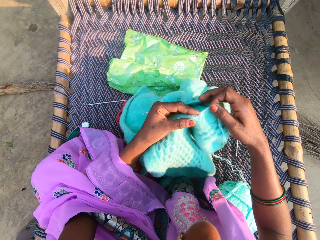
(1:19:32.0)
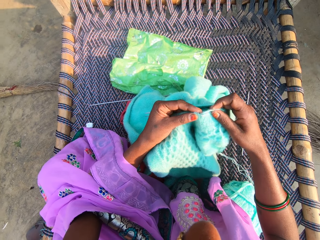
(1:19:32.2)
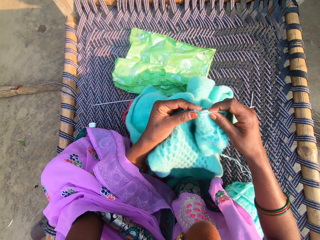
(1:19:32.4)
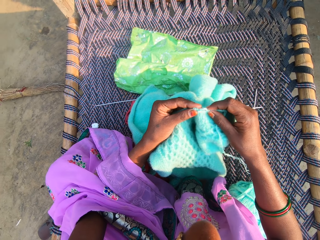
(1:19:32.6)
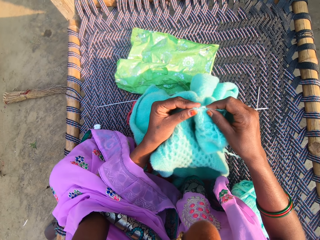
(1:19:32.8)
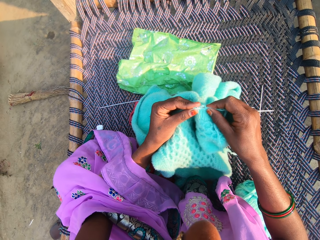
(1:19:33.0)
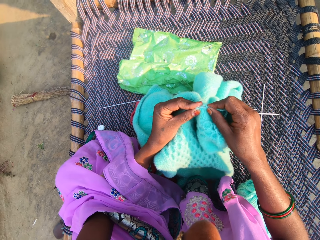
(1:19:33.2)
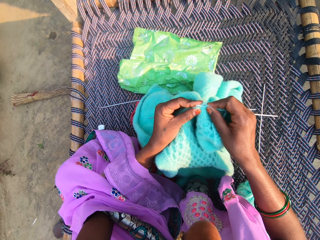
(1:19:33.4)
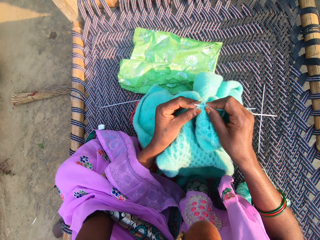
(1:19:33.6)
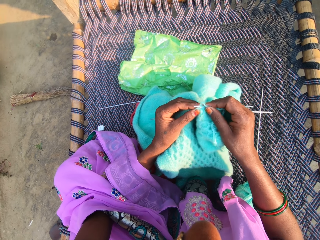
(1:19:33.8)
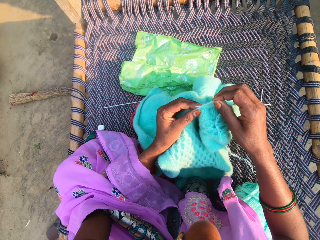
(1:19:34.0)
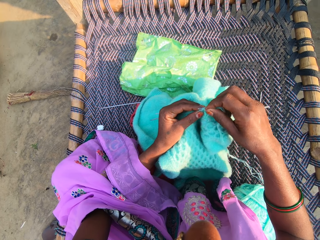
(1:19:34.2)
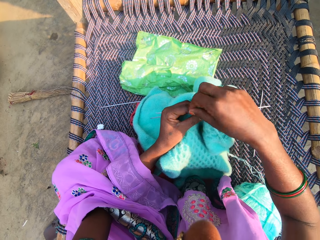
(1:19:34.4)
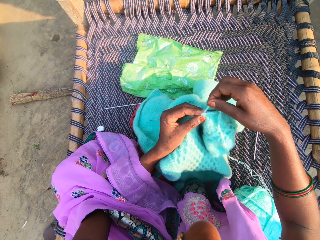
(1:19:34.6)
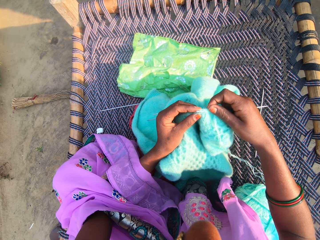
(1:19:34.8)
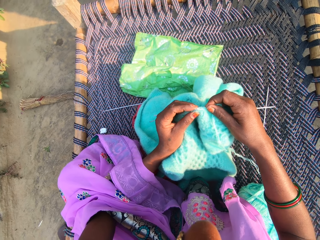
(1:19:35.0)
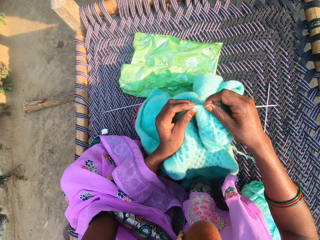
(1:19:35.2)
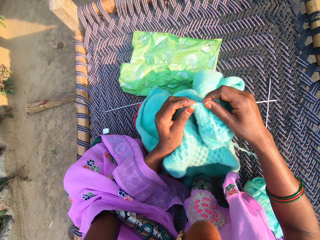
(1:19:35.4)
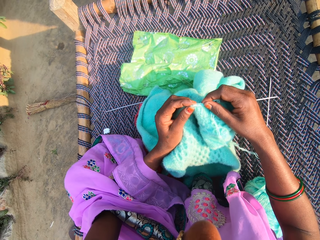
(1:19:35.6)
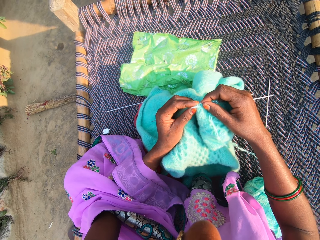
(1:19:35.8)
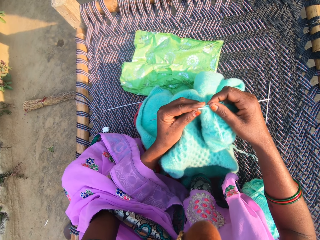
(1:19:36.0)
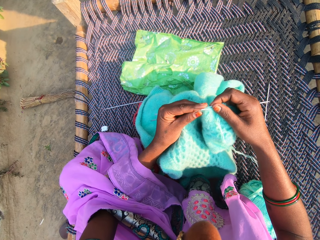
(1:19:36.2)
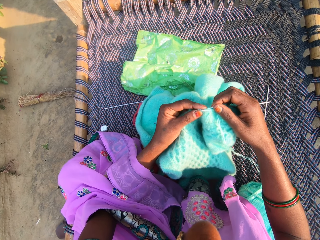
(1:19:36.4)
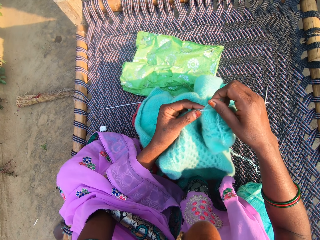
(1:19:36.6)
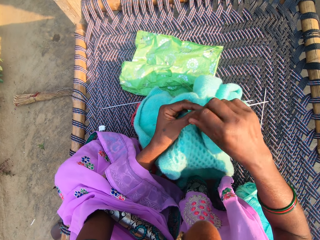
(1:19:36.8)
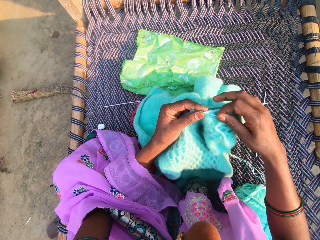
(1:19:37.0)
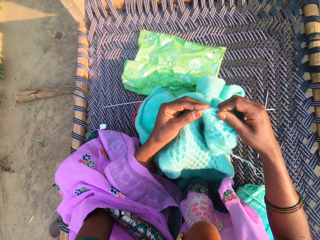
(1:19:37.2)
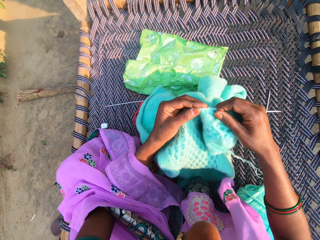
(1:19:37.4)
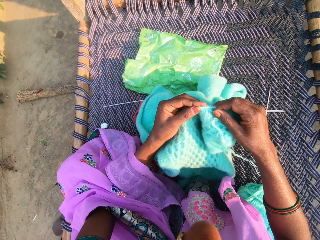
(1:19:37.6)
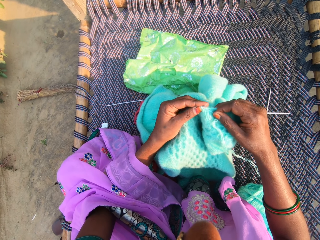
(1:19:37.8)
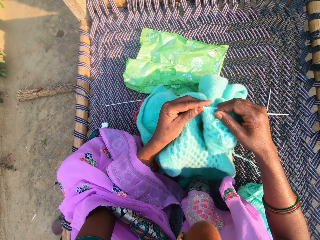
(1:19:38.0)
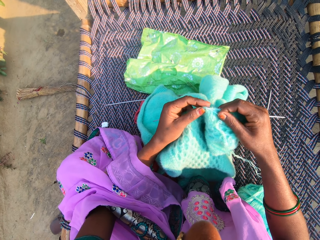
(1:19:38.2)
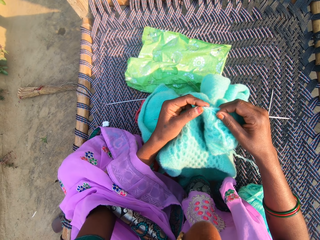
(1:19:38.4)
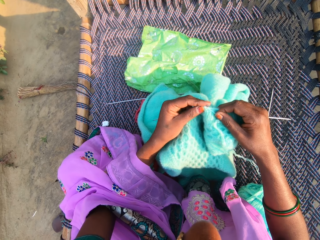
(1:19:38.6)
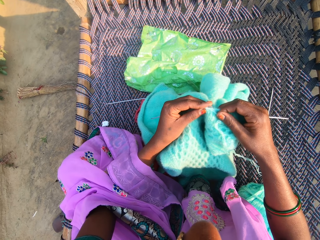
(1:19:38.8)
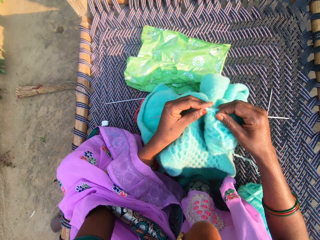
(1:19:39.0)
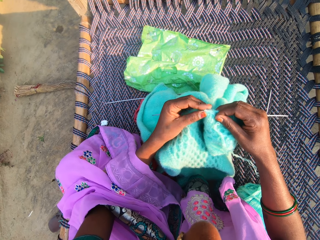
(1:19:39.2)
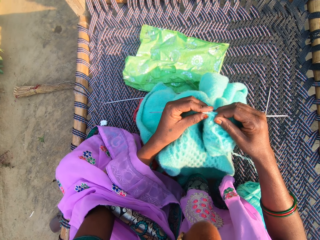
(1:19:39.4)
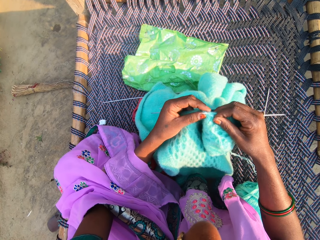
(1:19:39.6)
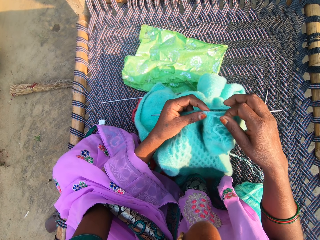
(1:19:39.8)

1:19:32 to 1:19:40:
The camera wearer knits material with both hands.

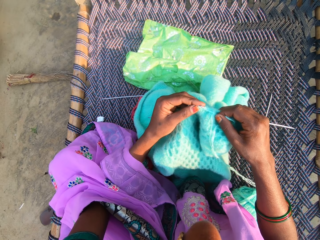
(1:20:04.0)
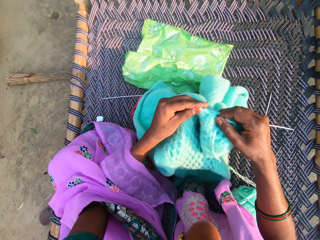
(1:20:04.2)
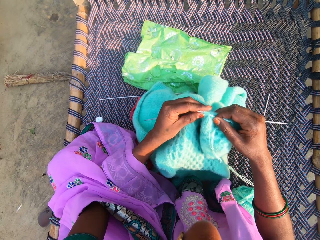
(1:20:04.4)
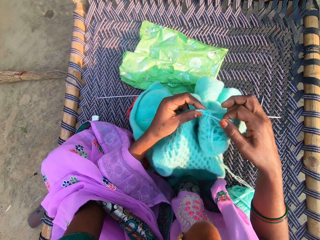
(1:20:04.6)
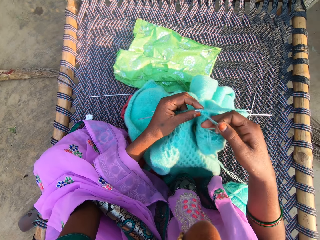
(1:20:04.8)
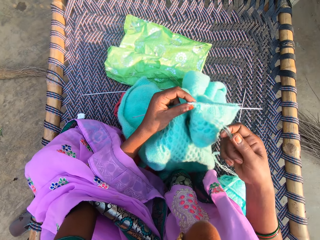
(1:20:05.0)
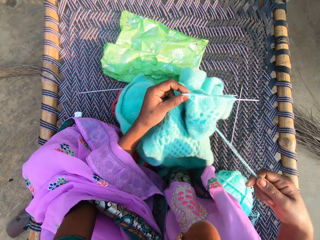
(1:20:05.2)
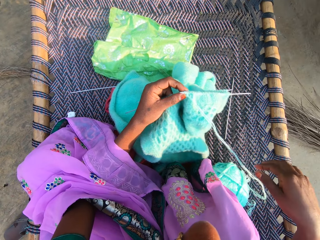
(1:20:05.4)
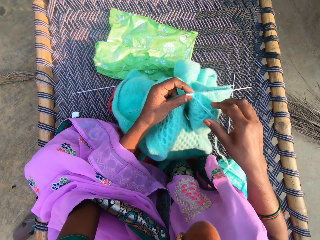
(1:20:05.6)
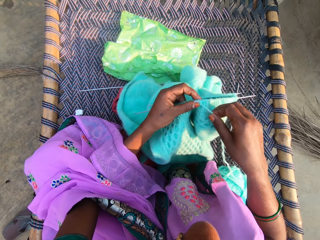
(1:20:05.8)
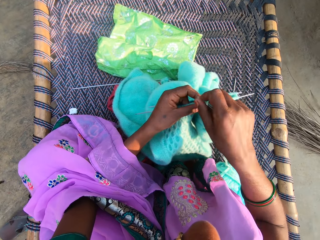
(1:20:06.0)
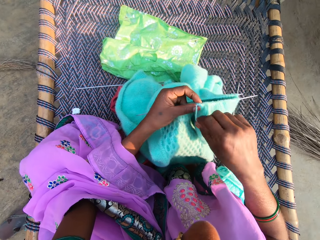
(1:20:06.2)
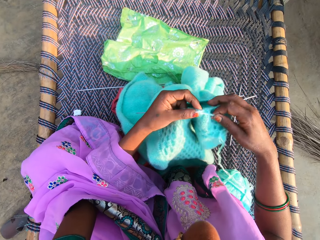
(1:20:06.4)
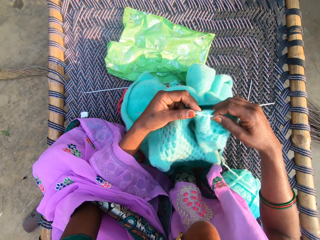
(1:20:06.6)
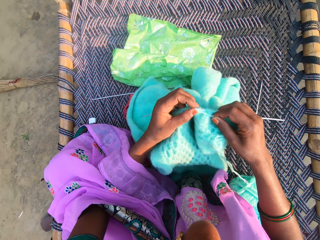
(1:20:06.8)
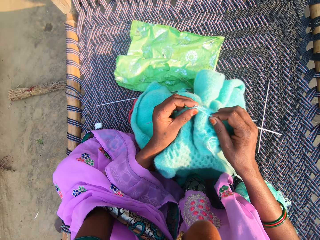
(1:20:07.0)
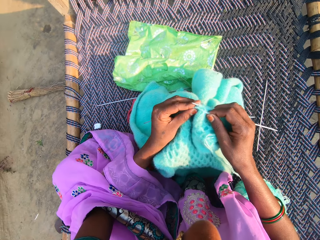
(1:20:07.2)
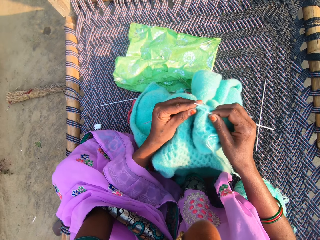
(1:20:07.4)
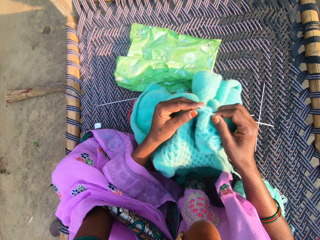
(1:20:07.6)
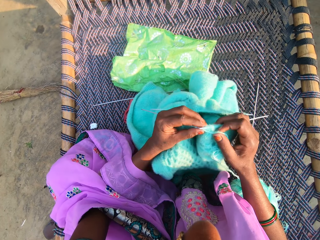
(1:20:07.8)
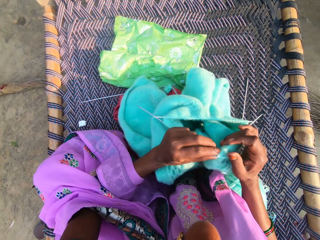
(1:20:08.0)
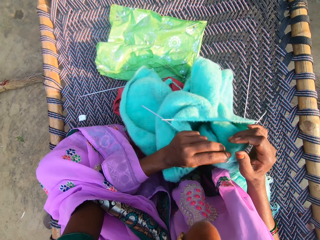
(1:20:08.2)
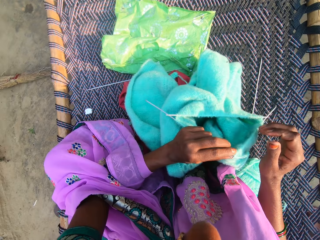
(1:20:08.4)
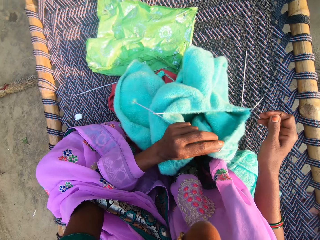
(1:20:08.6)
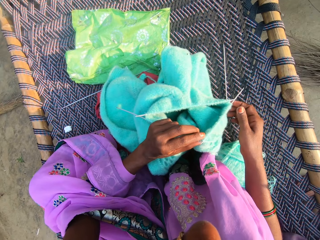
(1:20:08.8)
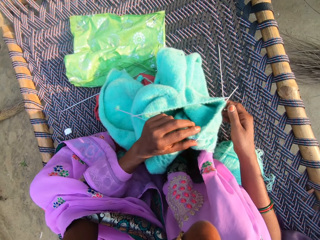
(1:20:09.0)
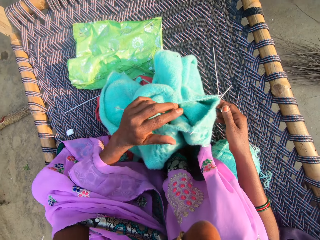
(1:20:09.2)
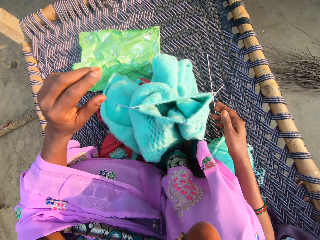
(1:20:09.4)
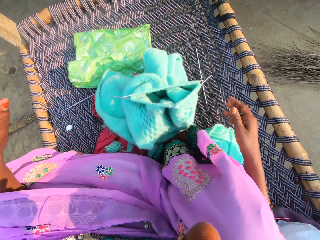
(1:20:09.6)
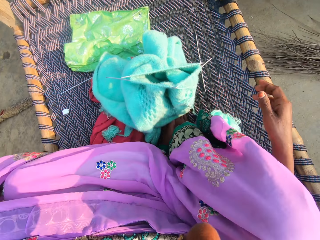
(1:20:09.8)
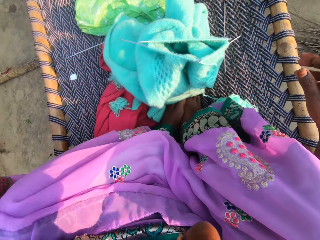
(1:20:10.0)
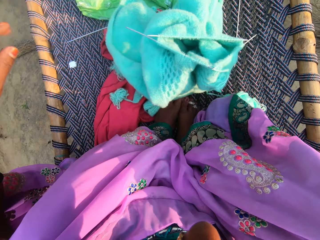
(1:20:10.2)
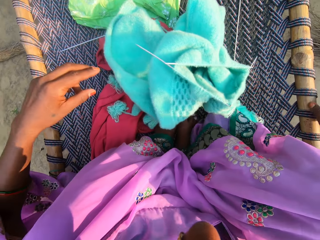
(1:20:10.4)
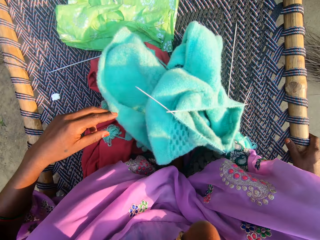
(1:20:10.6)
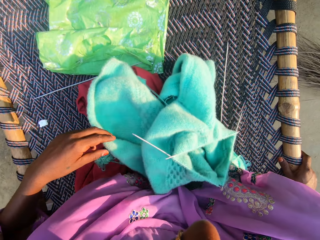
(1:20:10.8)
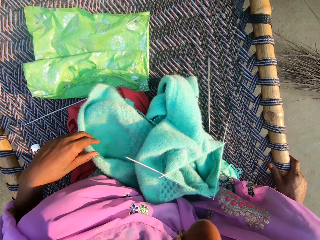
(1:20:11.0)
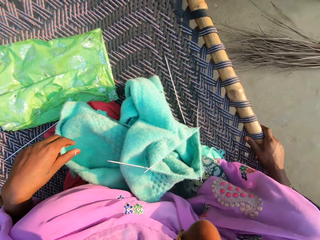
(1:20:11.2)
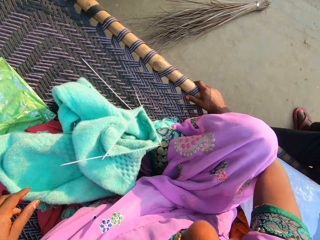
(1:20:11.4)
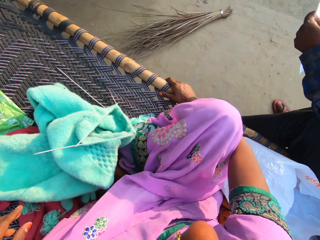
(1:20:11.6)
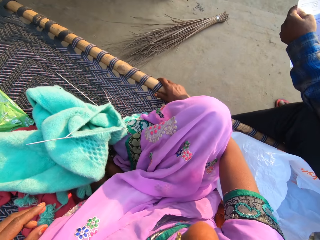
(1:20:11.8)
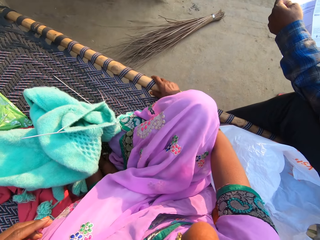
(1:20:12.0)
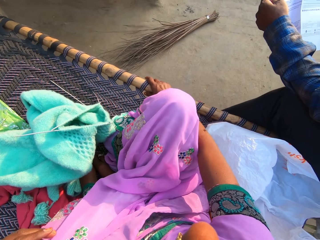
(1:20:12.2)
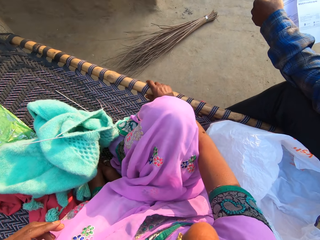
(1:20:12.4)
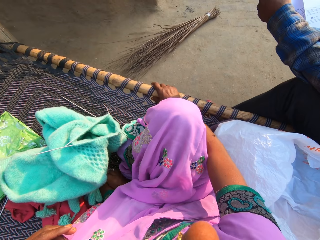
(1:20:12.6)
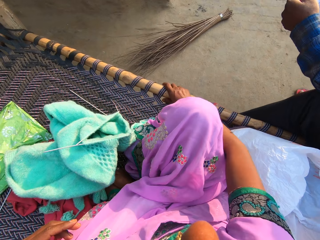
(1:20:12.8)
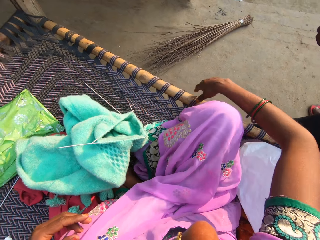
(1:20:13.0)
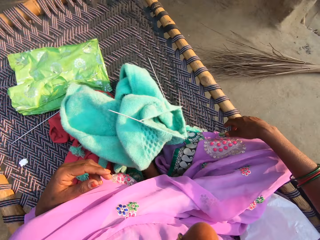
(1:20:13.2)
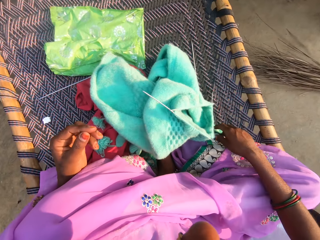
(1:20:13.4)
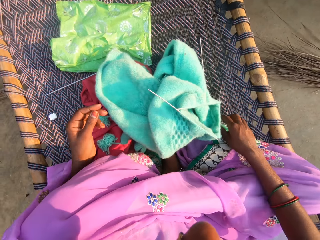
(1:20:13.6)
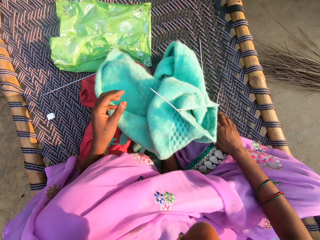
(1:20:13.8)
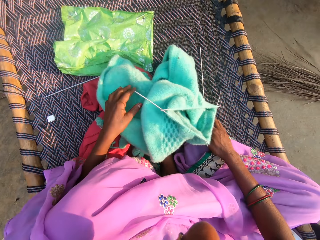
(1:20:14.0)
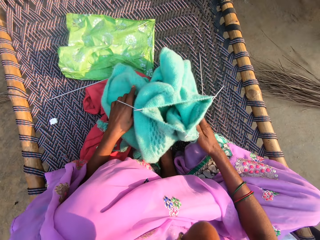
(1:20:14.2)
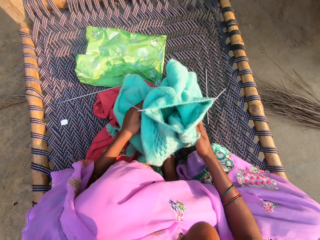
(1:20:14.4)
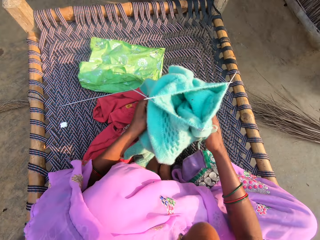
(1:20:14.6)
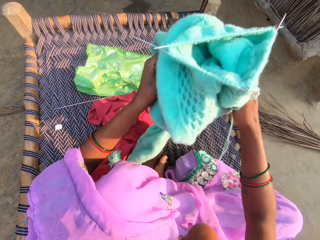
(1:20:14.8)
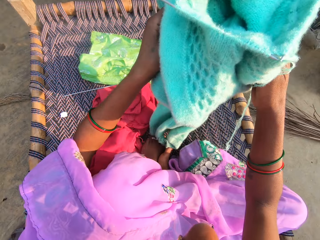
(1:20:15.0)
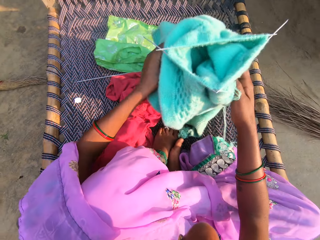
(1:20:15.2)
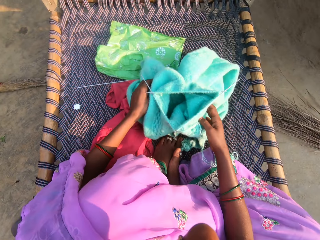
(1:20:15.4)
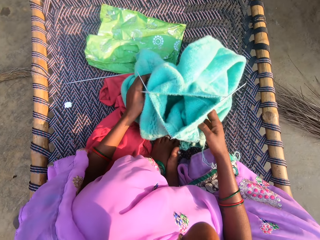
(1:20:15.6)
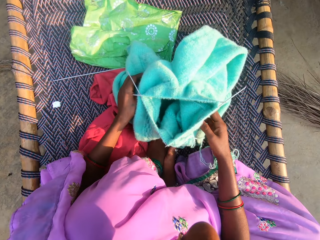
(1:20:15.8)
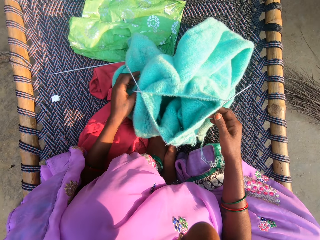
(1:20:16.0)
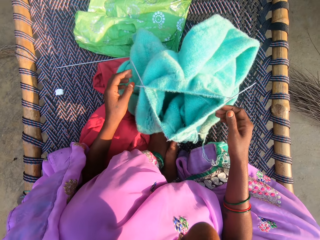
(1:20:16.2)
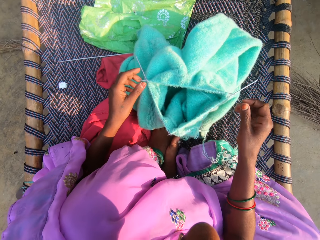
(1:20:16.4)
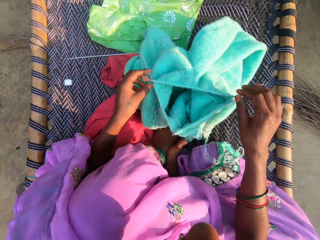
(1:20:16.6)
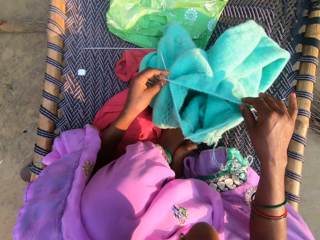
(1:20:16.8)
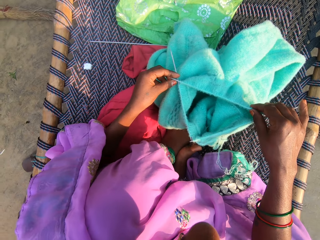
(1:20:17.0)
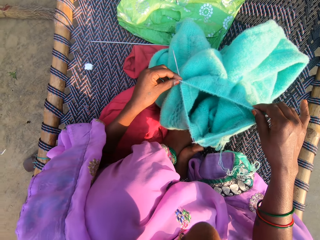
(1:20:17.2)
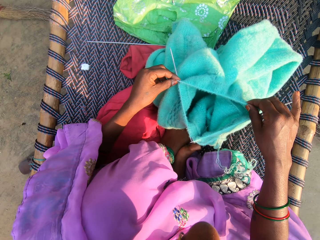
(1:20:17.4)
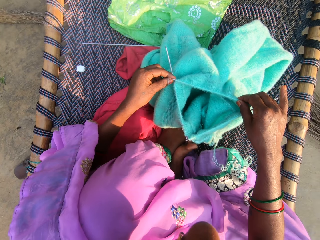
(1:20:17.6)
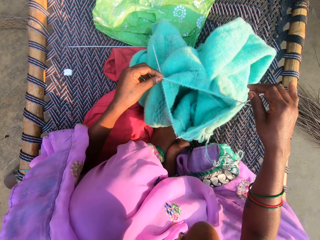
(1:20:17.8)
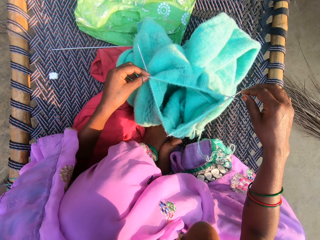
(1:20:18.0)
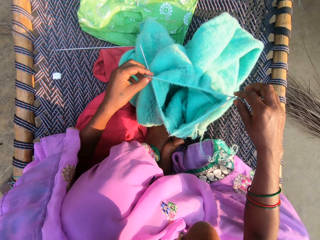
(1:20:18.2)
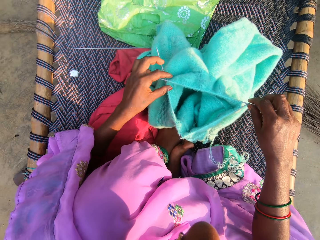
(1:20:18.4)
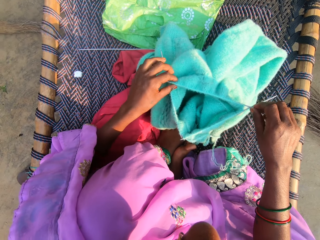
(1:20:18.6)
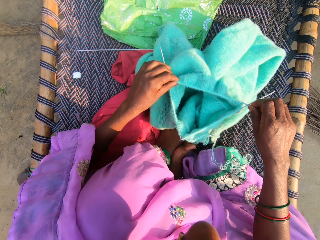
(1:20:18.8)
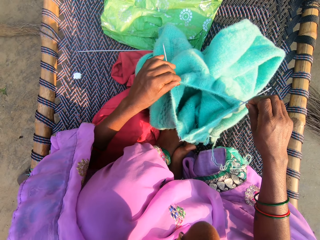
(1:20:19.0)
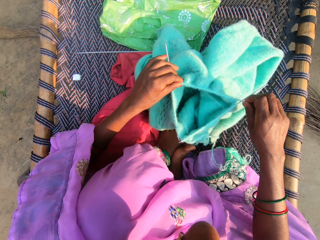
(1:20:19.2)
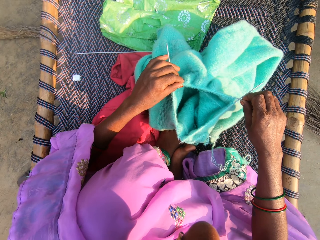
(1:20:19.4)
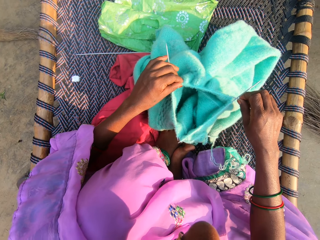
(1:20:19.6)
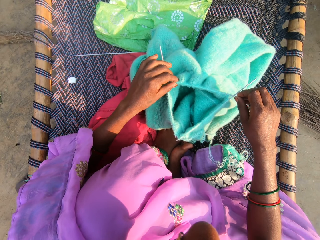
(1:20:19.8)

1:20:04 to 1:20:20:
The camera wearer pulls a string. She weaves a fabric. She slightly raises the fabric. She raises her hand and drops the fabric. She adjusts her legs. She places her right hand on the bed pole. She drops her hand. A man holds a book. The camera wearer turns to the right. She turns to the left. She adjusts the material with both hands. She picks up the fabric, lifts the fabric and drops the fabric. She pushes the fabric together.
